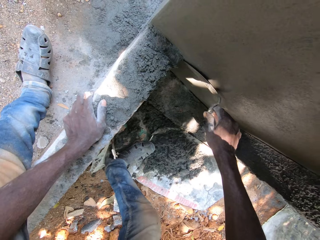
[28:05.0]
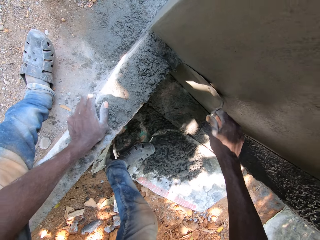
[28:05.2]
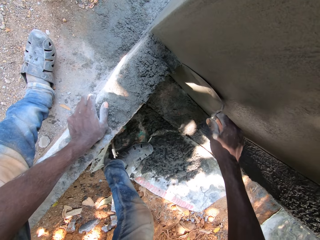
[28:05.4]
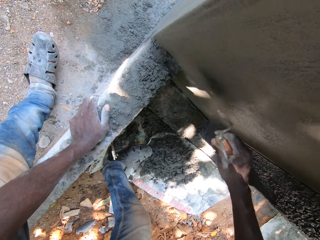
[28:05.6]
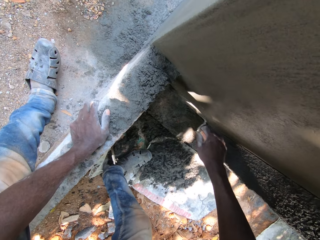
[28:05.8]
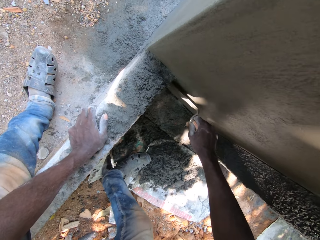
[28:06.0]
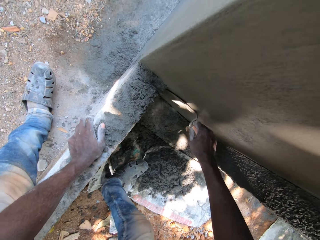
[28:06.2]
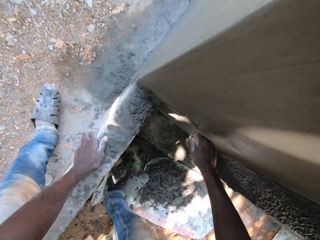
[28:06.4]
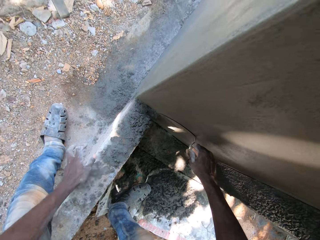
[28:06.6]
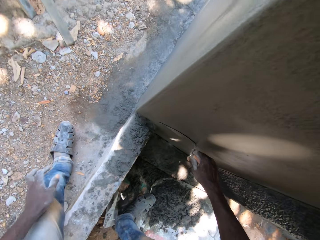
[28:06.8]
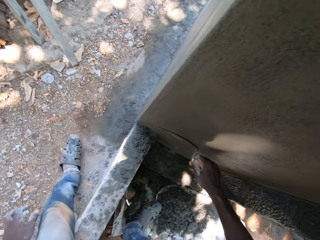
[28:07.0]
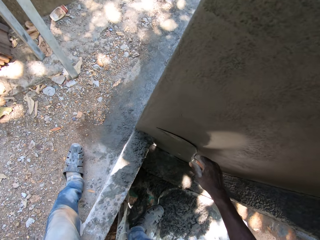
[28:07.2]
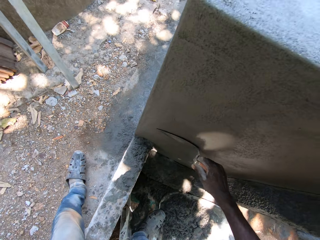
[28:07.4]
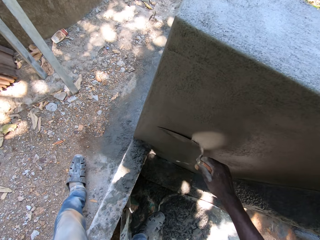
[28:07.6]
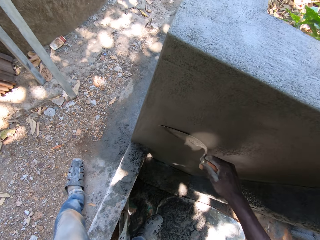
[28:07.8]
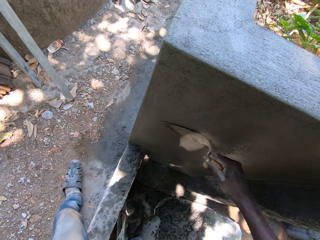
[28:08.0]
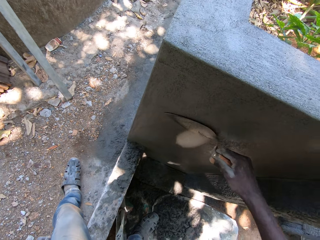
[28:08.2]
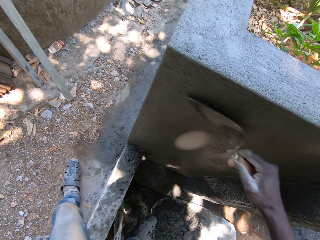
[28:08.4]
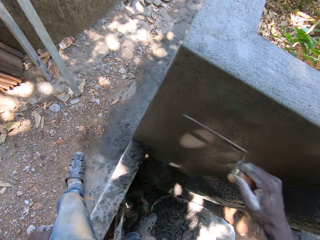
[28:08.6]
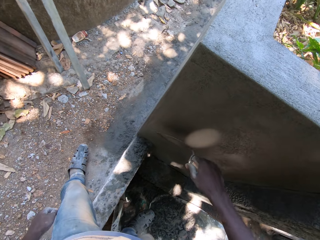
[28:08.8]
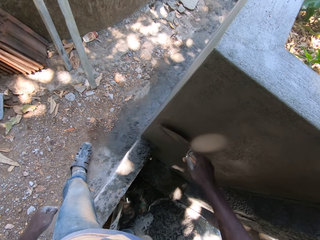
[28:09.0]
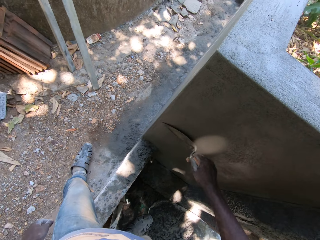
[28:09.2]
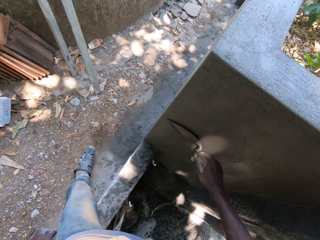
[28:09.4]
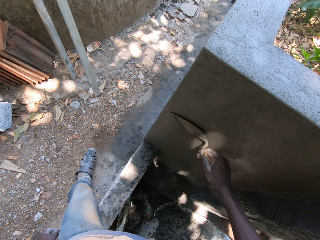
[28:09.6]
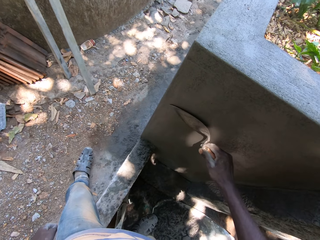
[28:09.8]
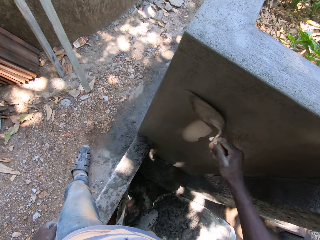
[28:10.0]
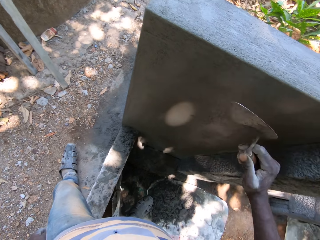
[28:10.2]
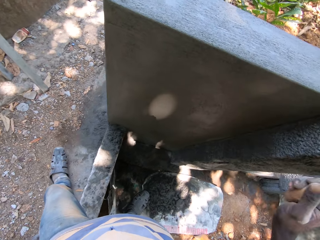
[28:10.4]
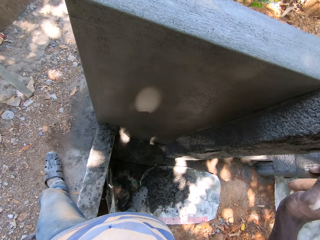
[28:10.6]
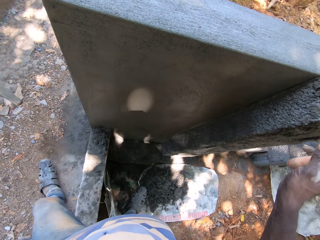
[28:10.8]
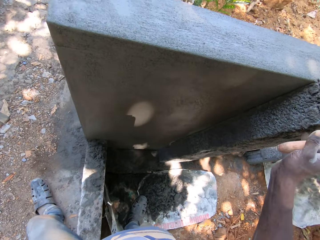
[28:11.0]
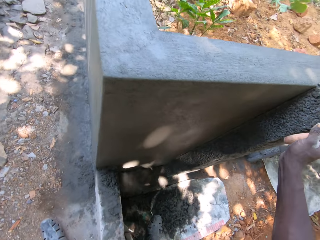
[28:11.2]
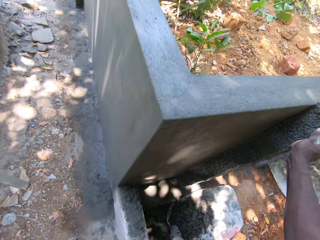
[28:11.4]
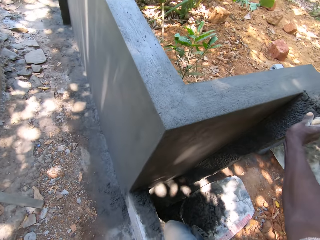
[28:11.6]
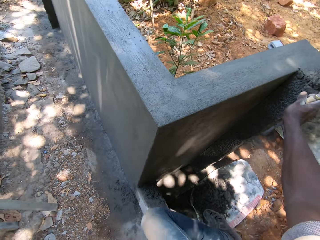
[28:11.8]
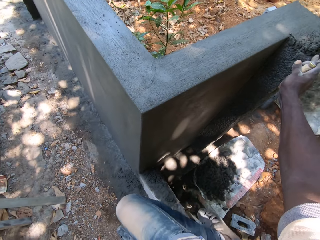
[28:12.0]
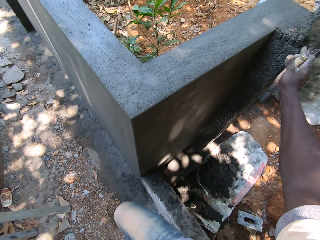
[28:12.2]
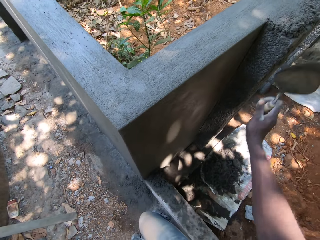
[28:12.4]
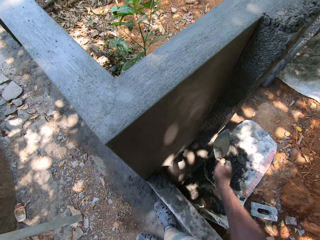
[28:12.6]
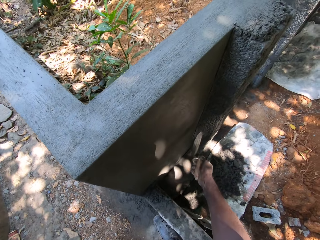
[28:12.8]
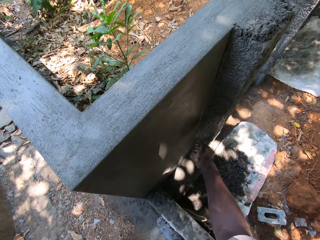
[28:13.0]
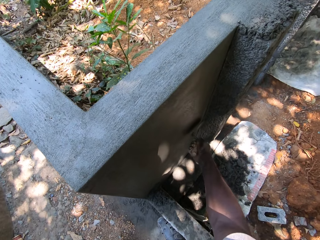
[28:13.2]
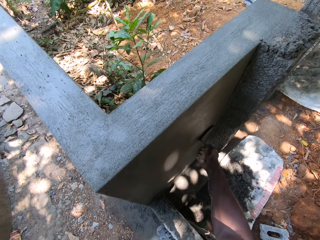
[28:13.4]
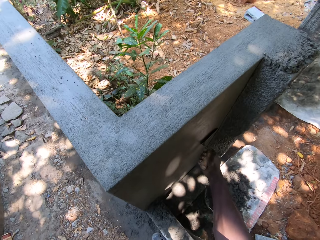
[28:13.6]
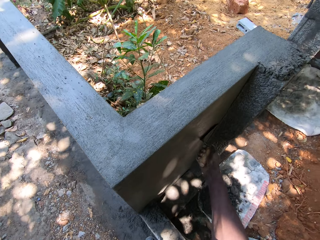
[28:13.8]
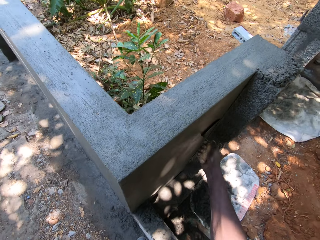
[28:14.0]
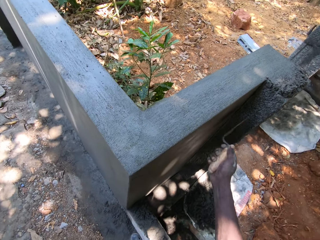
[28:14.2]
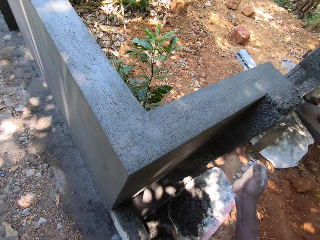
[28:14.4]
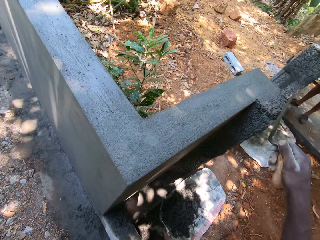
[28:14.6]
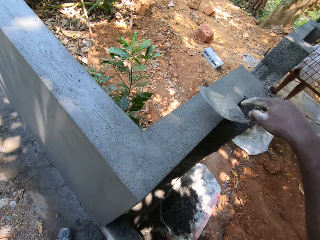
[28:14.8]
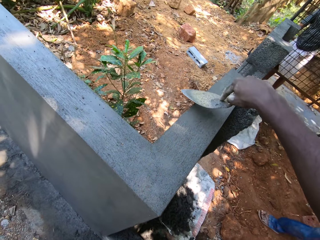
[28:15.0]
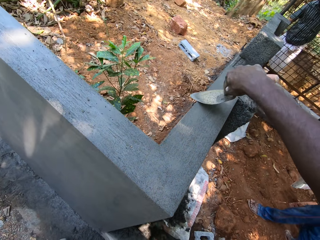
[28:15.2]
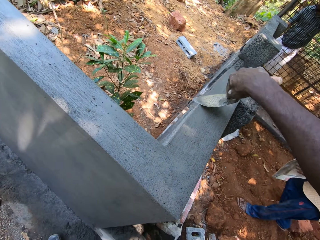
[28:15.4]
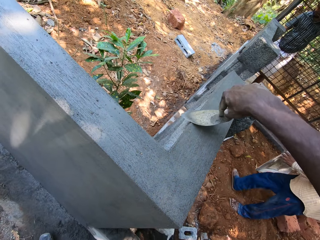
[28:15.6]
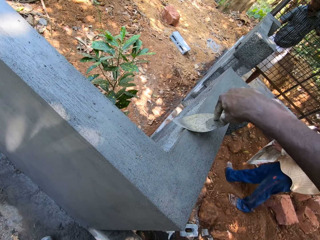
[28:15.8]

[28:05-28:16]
The camera wearer gets up from the short block fence. He removes his left hand from the short block fence. He moves around the wall and applies cement on the wall.

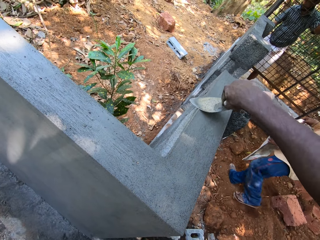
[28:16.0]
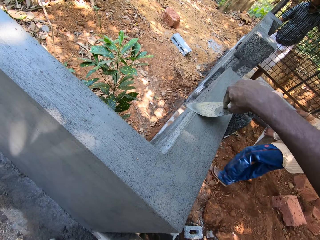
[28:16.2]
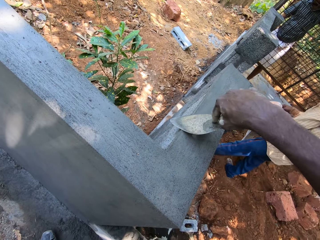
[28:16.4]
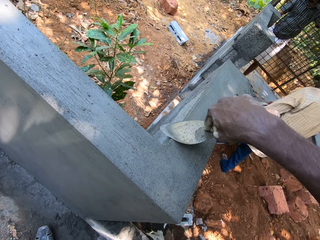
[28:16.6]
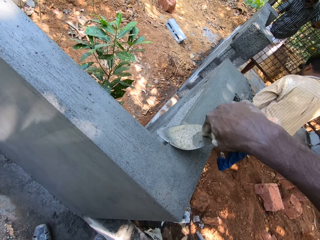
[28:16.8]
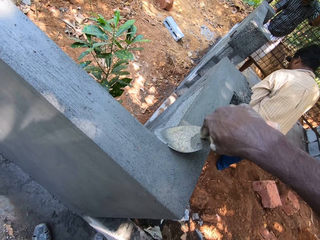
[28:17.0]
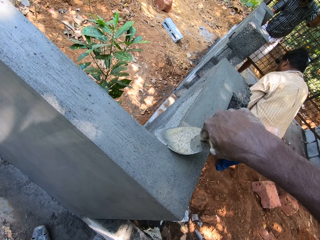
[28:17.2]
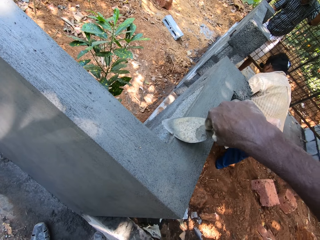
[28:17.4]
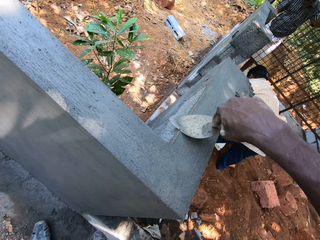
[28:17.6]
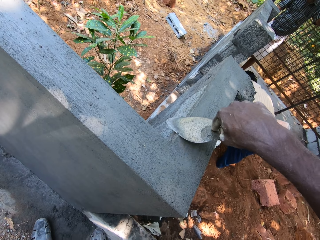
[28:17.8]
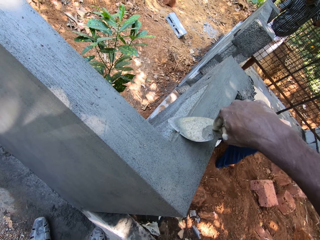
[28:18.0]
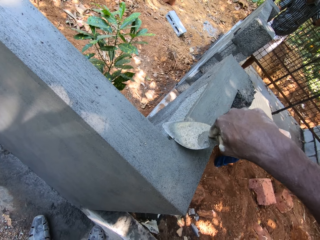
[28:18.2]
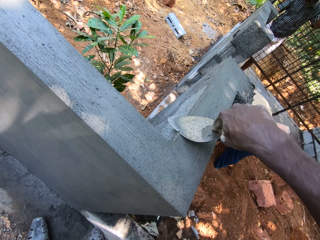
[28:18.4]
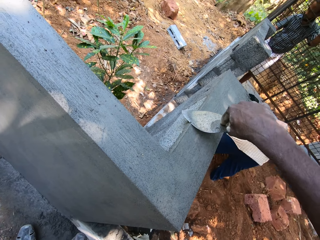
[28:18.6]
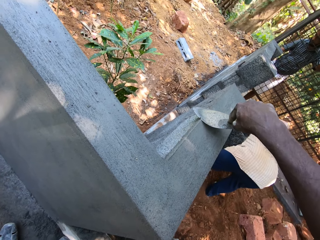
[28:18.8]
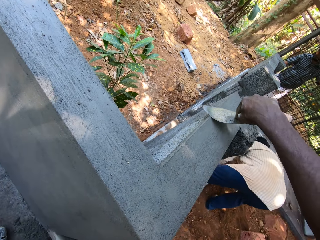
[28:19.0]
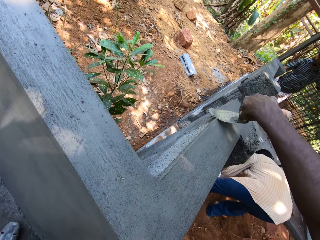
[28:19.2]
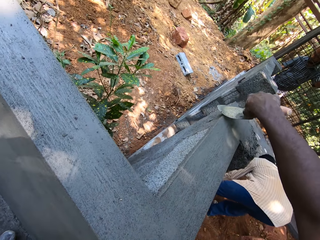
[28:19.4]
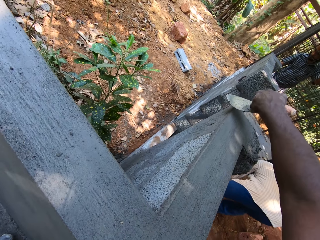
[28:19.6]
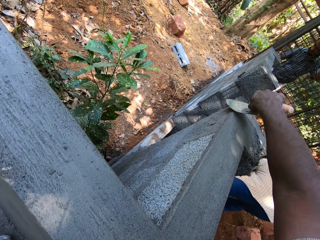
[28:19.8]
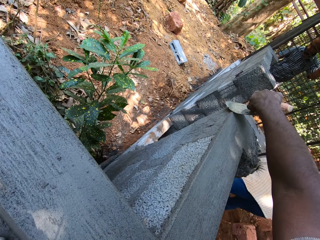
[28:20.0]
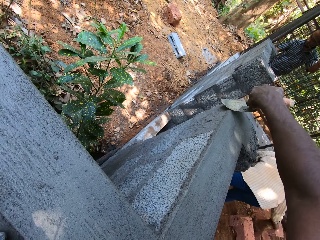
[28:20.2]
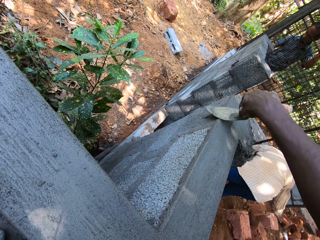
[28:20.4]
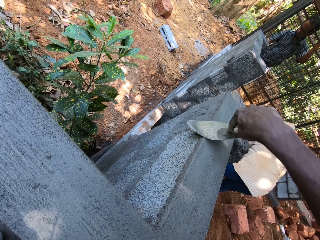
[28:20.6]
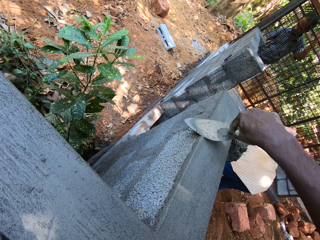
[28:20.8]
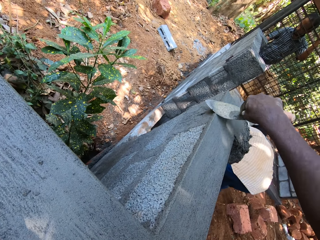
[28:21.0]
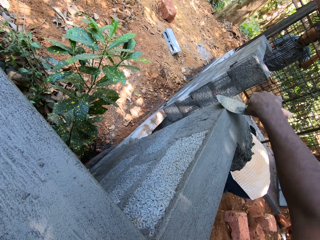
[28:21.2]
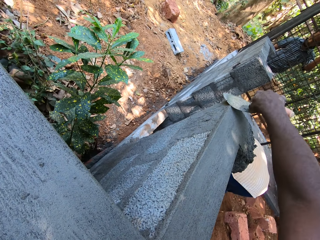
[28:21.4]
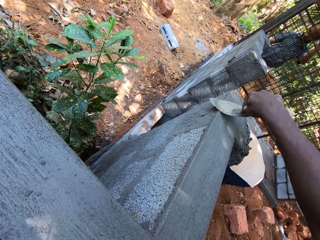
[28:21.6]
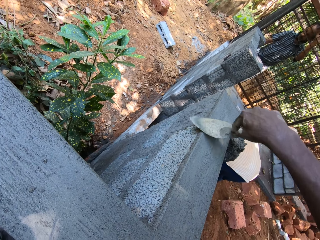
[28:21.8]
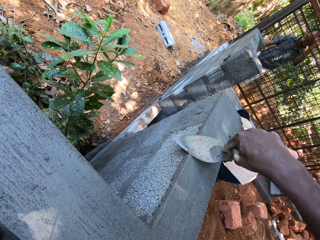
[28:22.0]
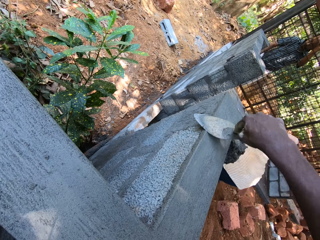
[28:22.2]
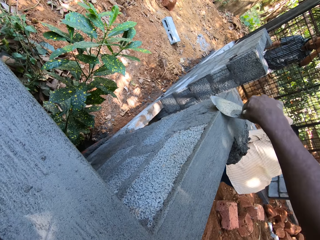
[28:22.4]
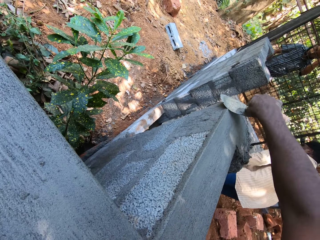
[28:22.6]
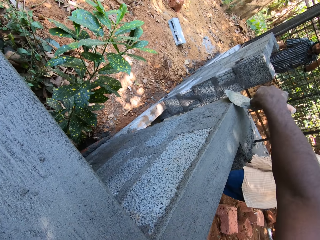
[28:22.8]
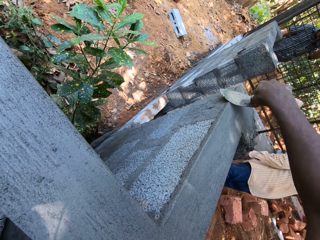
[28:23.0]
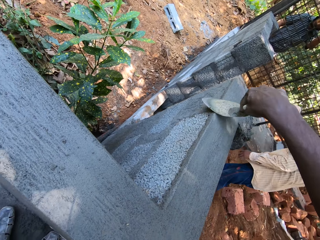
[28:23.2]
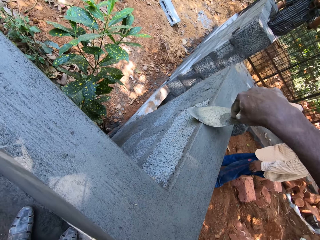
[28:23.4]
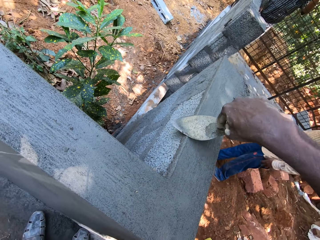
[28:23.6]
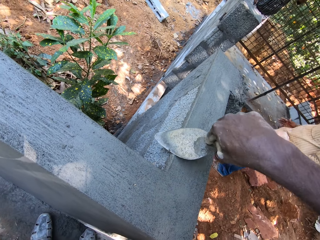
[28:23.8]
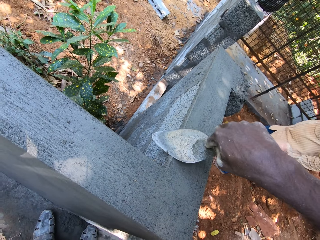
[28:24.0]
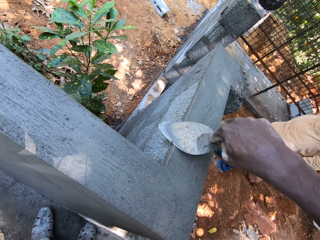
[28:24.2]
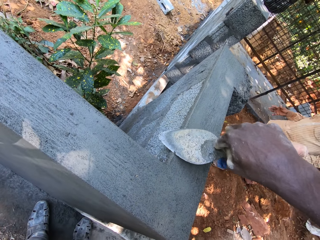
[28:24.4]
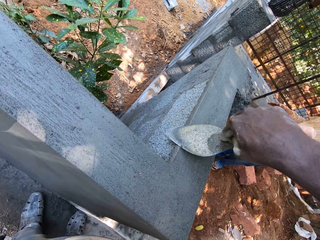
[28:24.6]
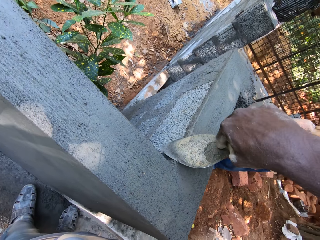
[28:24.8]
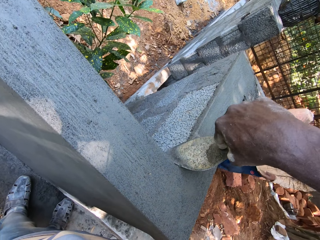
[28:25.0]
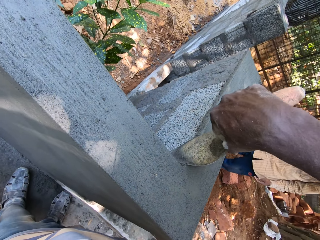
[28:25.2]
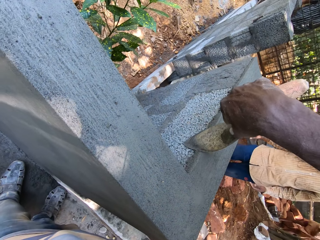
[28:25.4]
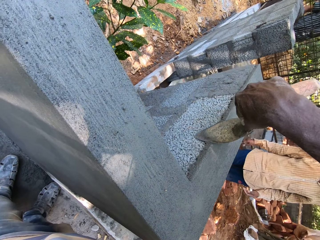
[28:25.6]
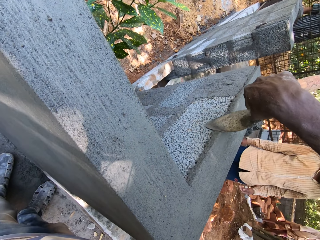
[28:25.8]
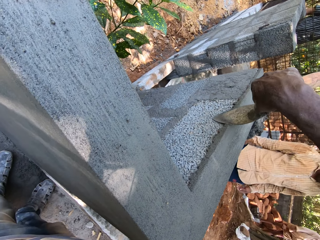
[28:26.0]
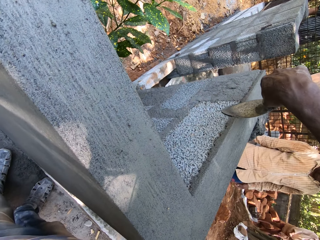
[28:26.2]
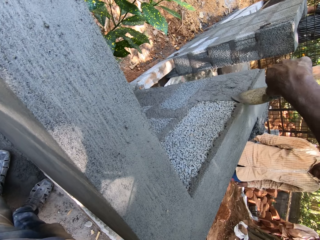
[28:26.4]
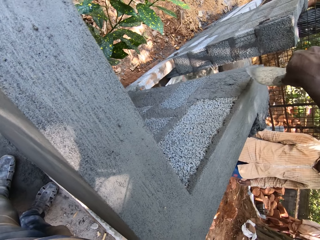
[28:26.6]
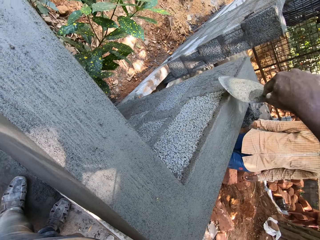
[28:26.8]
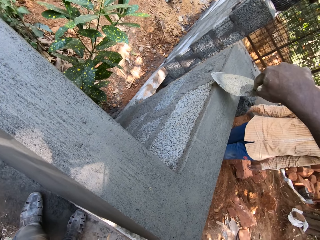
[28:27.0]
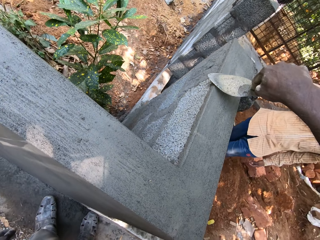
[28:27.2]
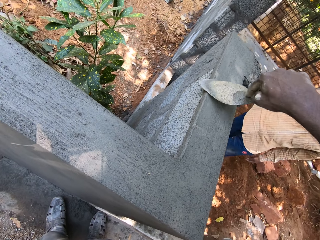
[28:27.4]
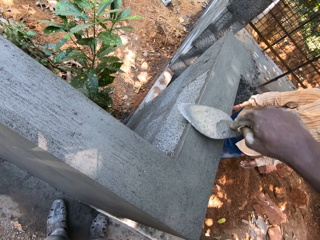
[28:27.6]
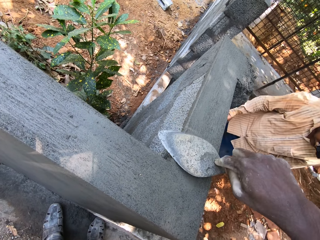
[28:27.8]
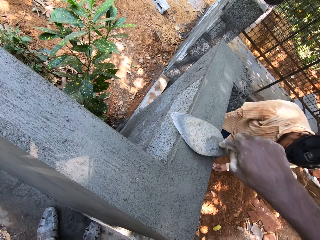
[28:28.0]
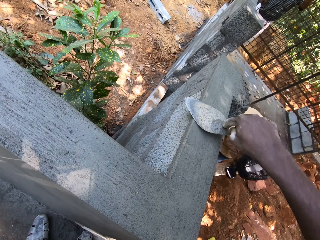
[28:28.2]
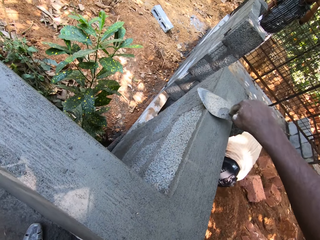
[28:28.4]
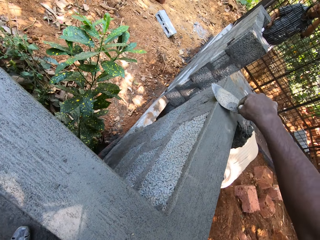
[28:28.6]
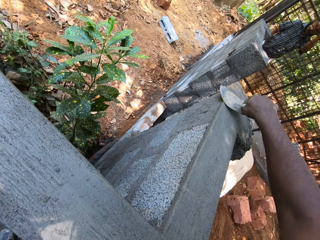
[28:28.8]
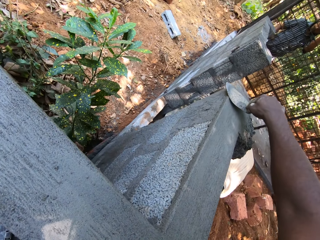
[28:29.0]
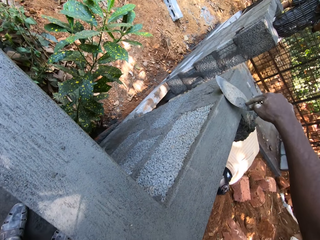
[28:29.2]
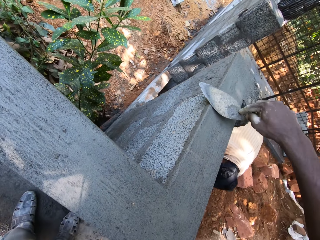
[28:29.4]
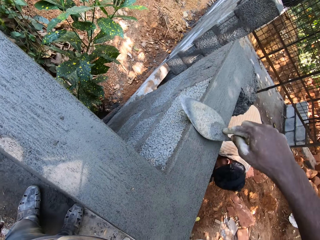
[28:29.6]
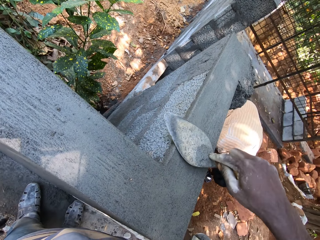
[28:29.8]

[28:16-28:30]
A man walks around the compound. The camera wearer applies cement on the wall. The man walks around the compound. The camera wearer applies cement on the wall. The man moves the rocks on the ground.
